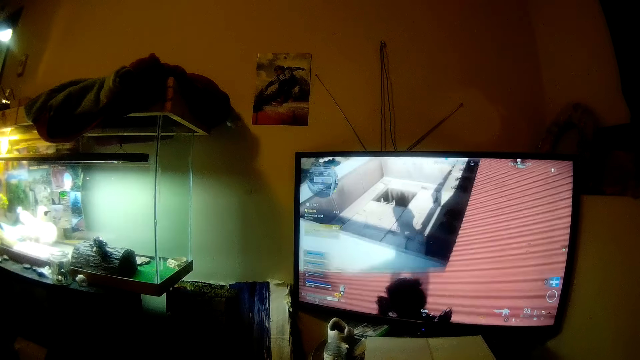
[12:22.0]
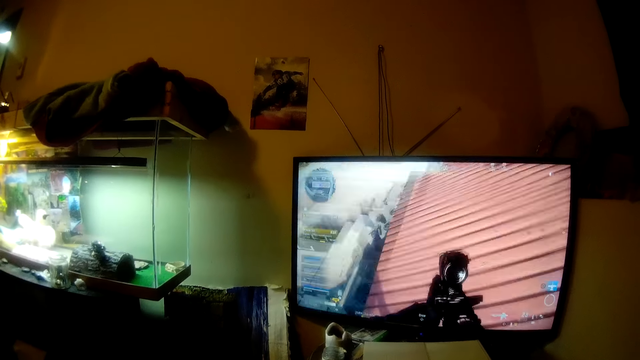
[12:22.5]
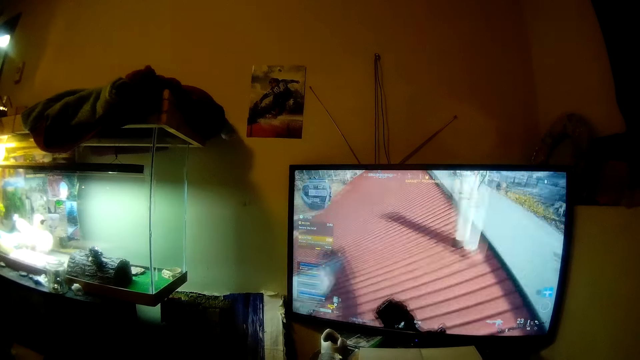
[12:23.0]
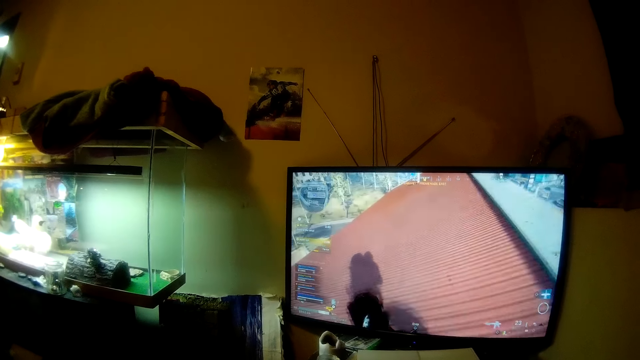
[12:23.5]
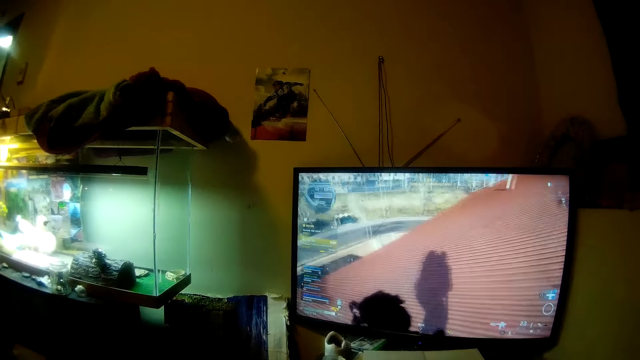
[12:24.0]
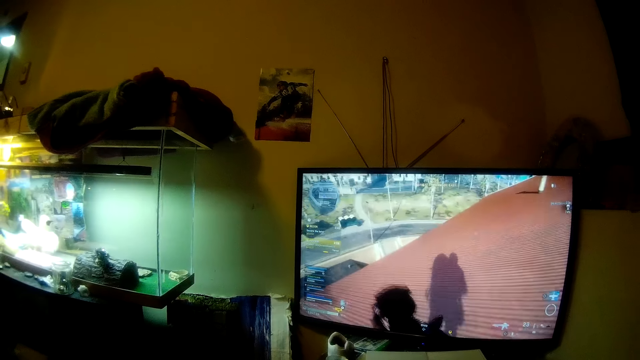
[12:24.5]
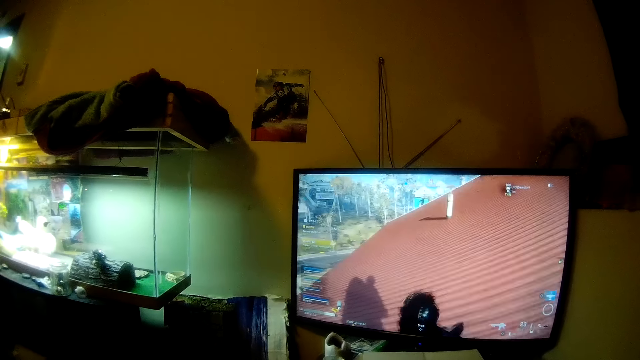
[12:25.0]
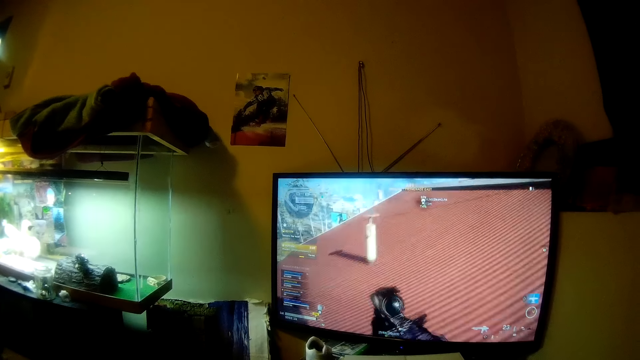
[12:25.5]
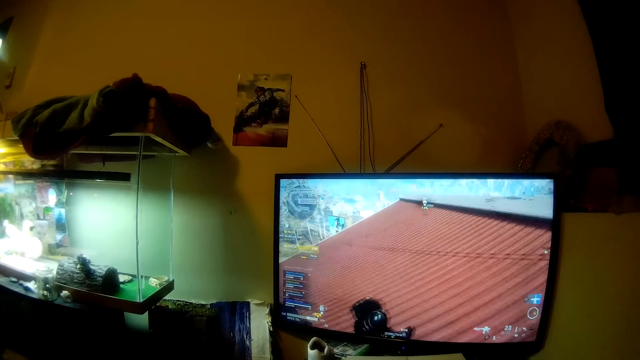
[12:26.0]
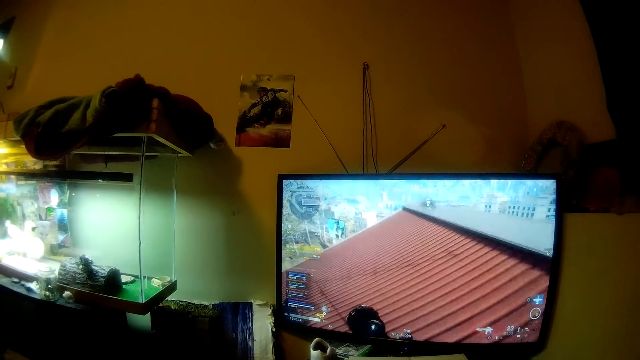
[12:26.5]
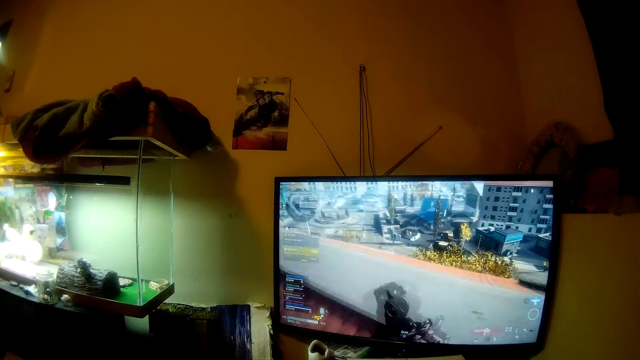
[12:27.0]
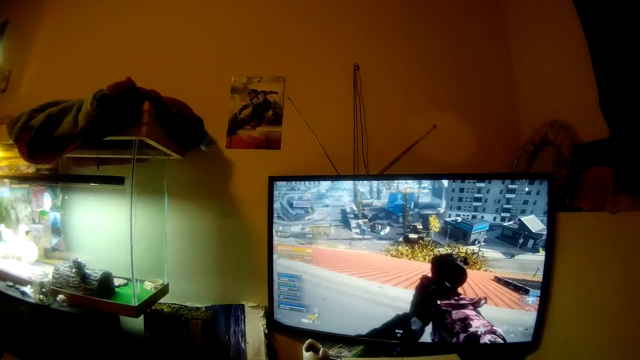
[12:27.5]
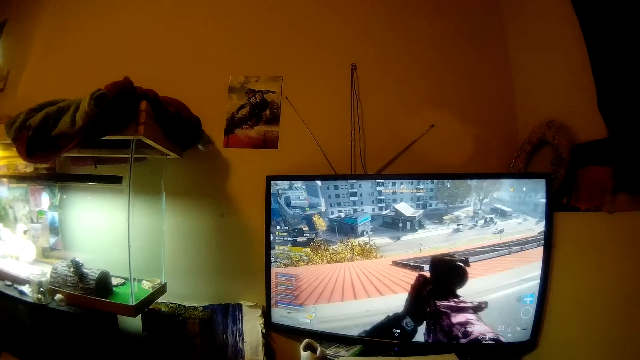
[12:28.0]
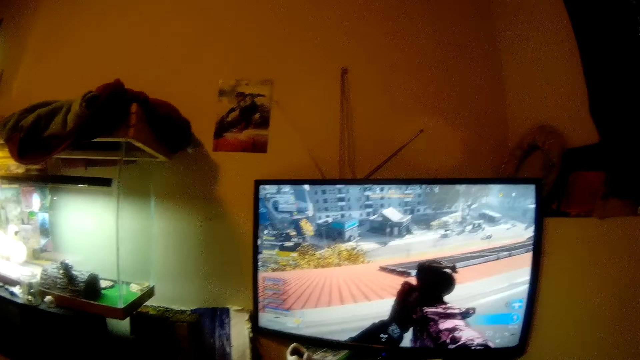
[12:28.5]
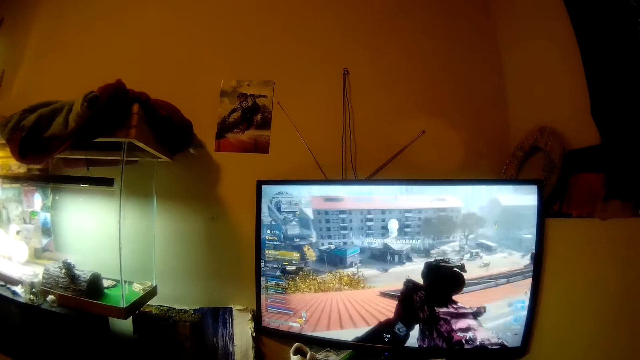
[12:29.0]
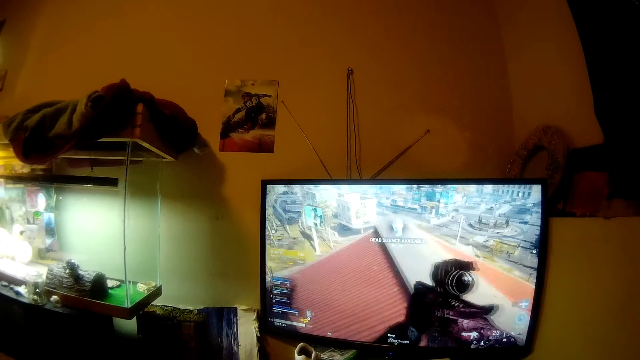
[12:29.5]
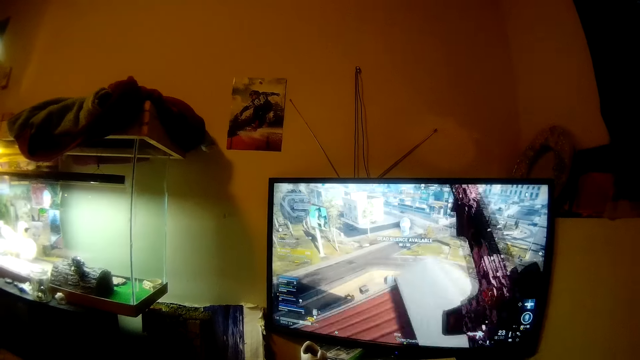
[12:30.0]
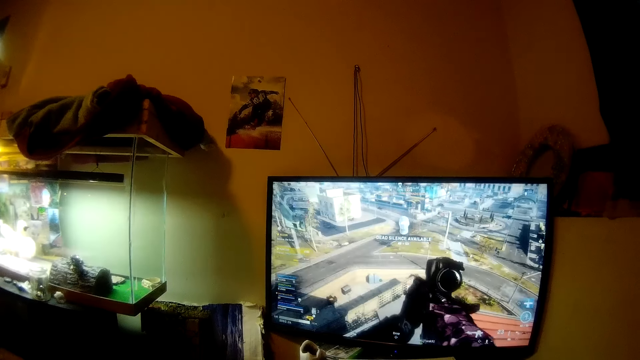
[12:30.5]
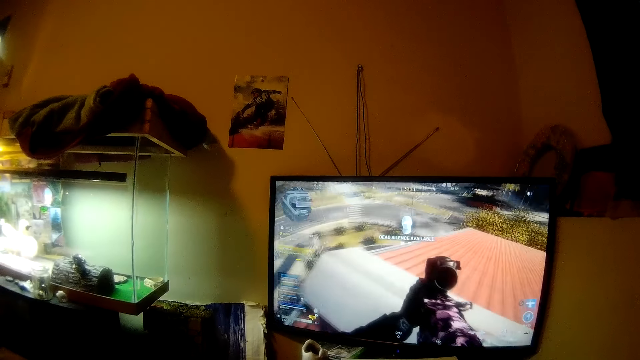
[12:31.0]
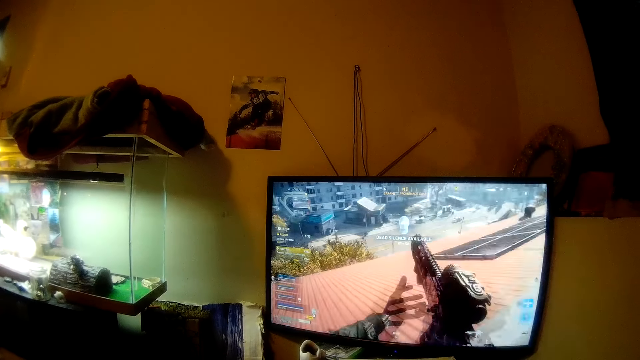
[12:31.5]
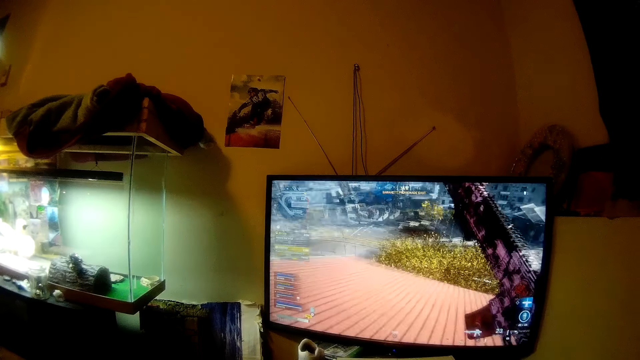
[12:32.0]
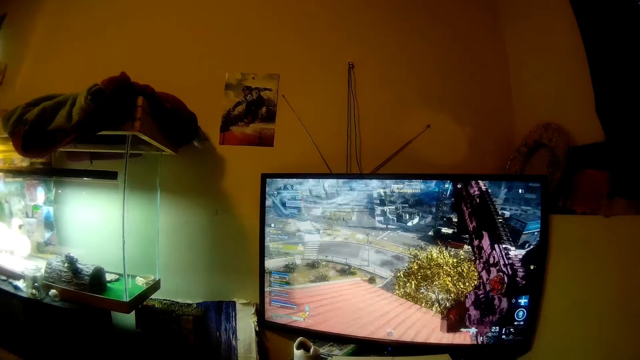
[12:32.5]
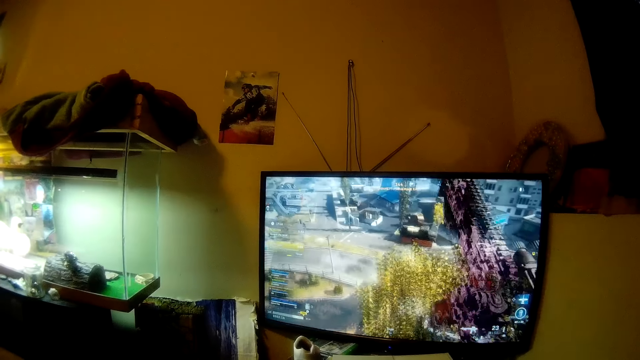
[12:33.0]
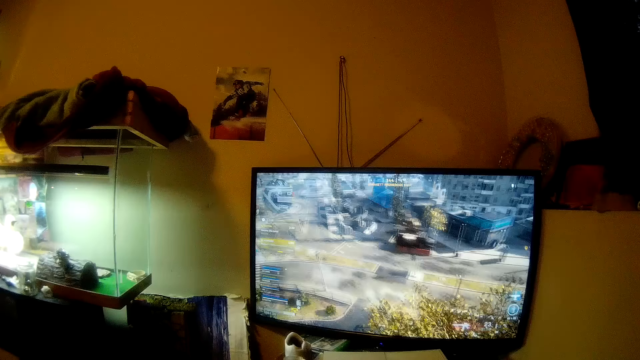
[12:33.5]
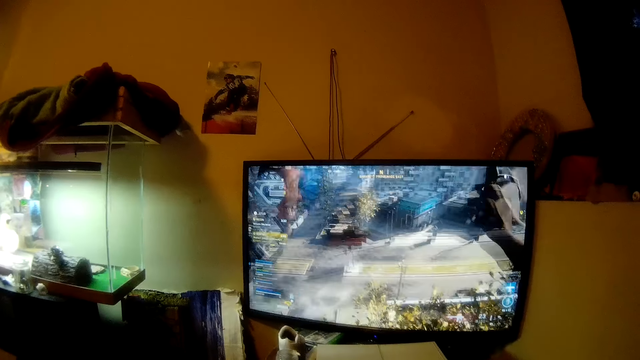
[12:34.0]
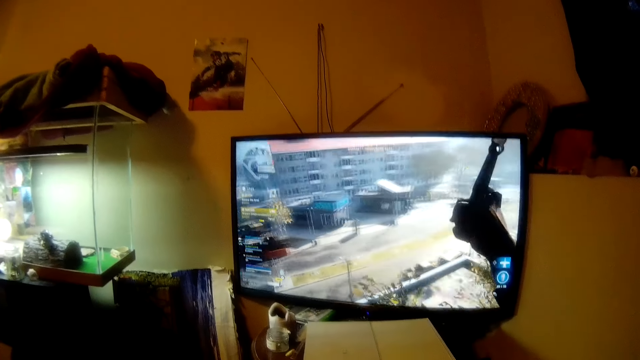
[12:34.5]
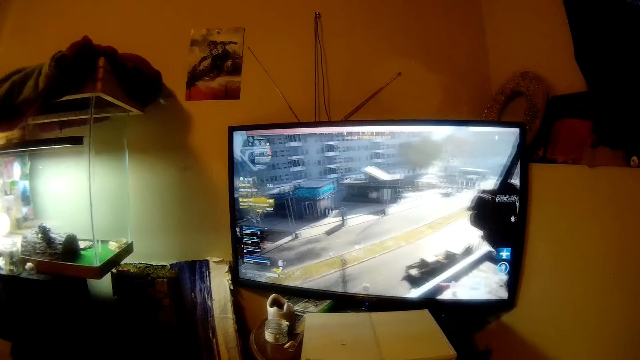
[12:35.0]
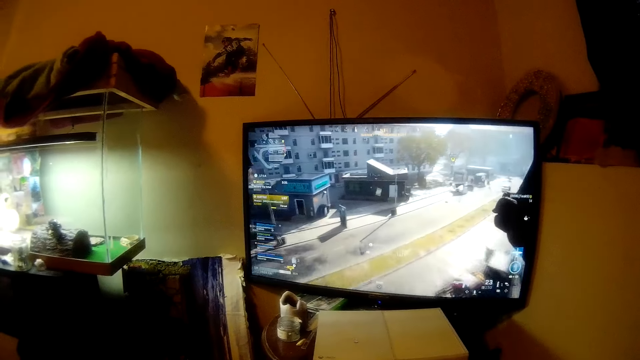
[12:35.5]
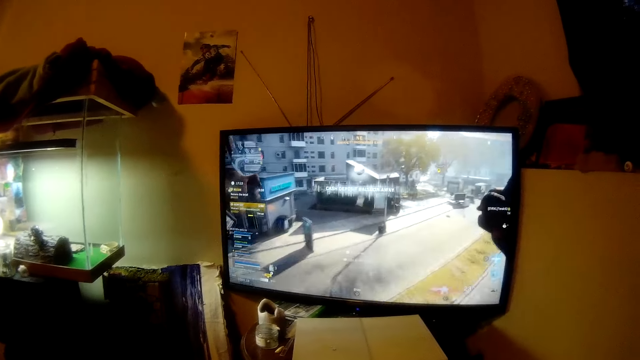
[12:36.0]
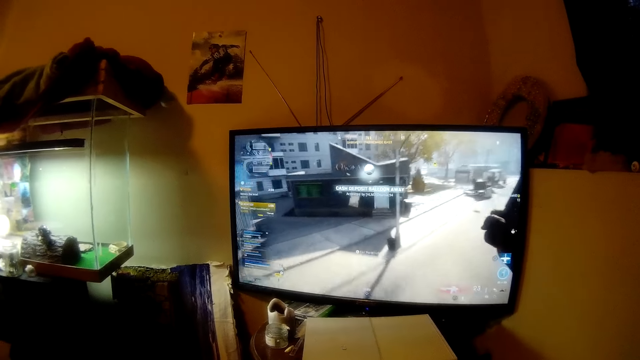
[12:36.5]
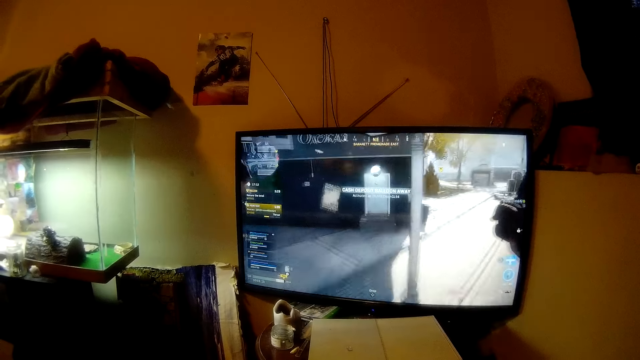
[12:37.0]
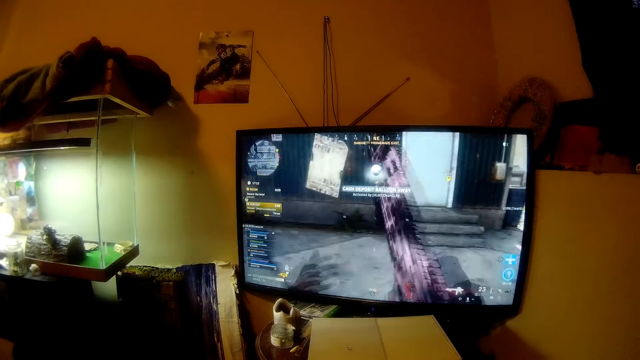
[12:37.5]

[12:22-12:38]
The camera wearer moves his head. He plays a video game.

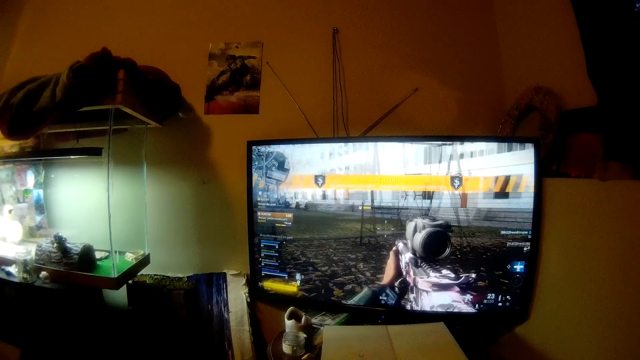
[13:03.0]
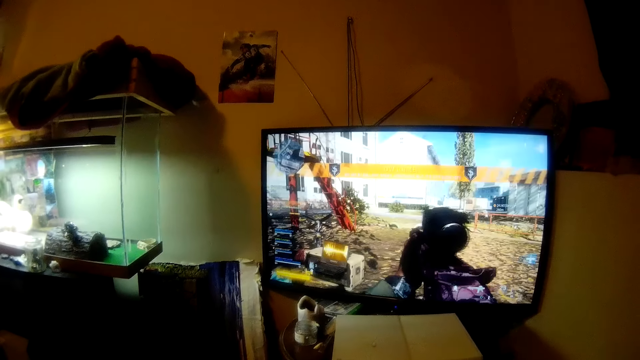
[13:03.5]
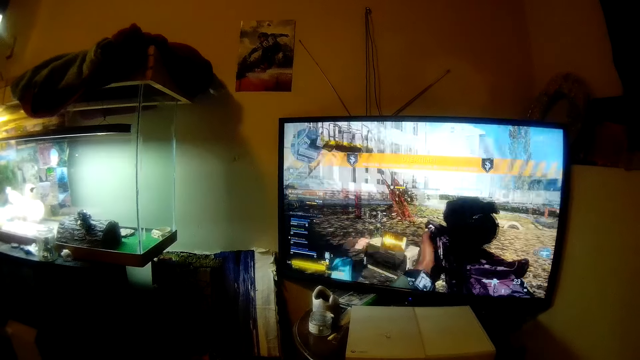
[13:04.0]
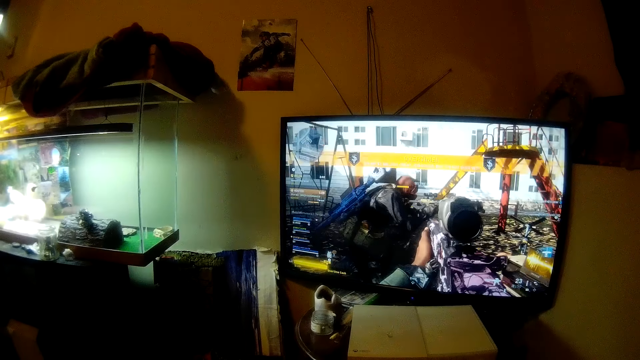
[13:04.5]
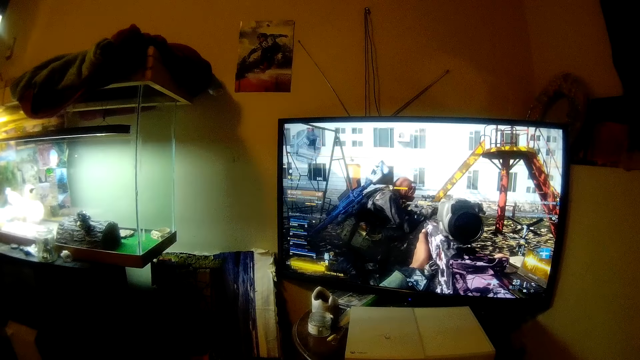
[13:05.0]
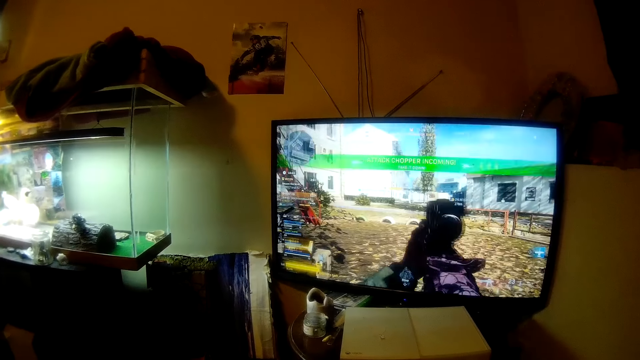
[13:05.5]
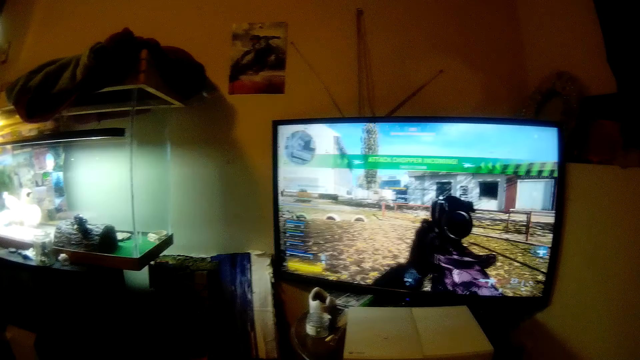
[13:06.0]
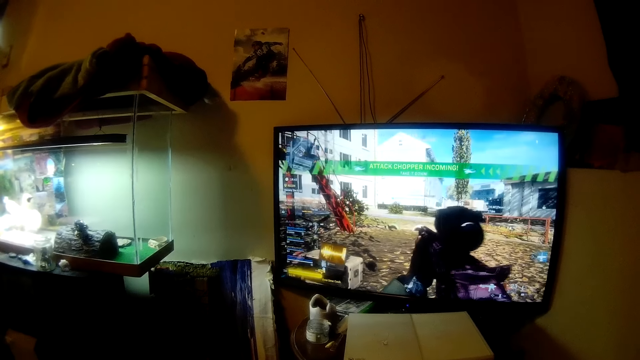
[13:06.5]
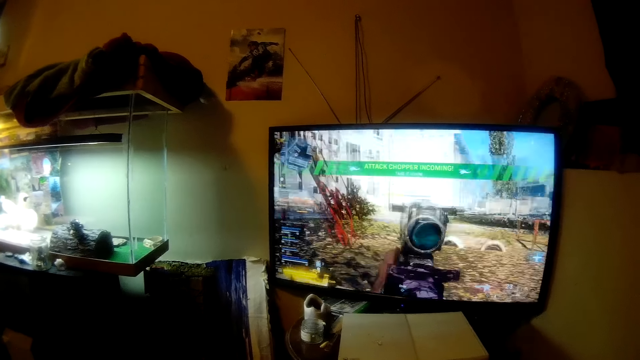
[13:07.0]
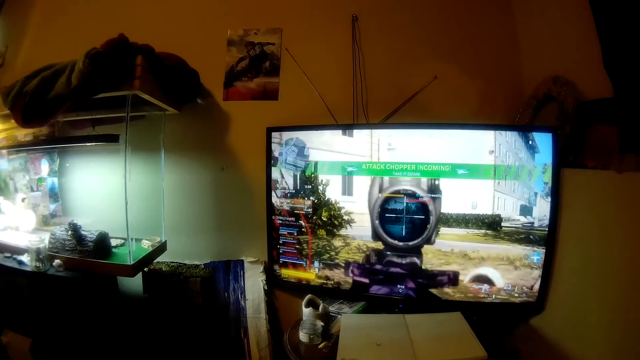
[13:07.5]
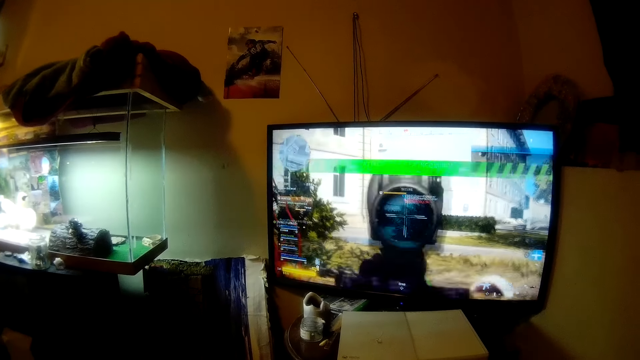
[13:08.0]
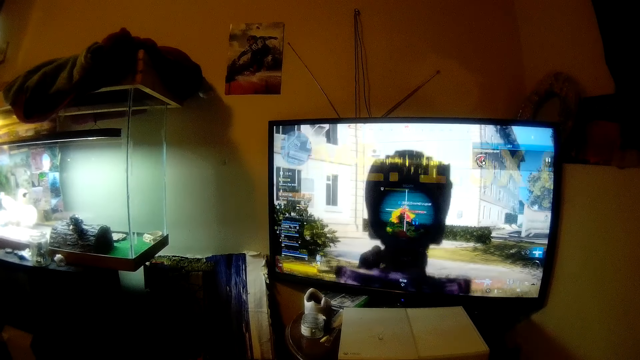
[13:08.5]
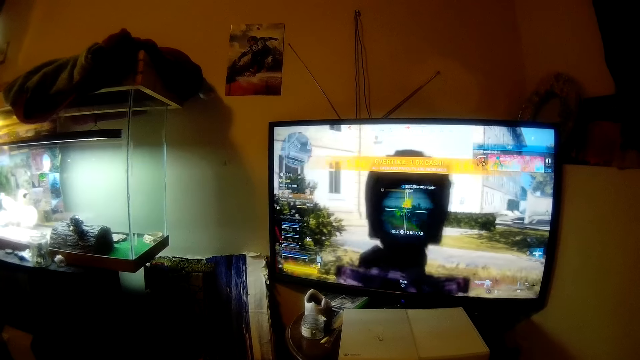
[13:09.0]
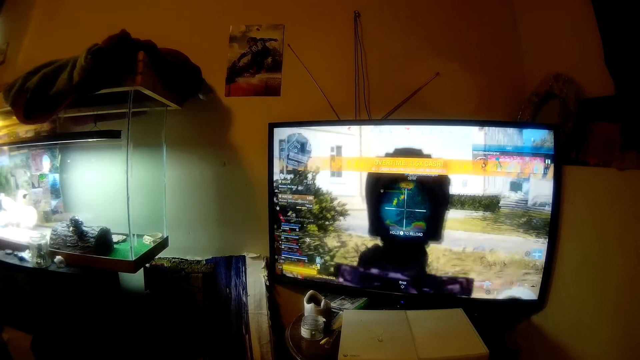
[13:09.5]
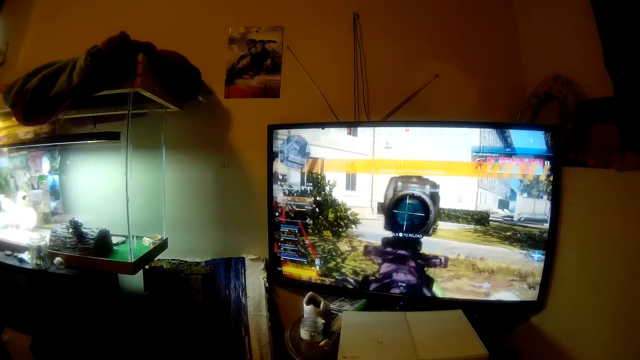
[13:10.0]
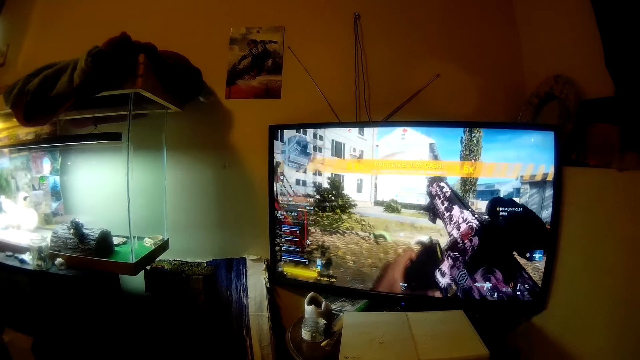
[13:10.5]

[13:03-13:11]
The camera wearer moves his head slightly. He plays a video game.
